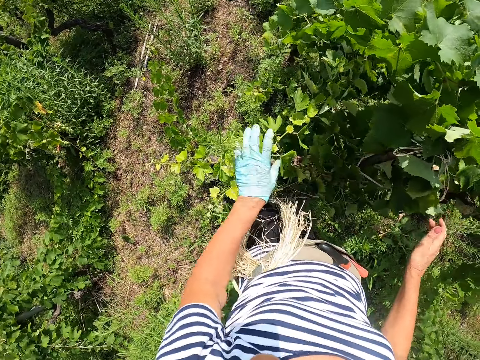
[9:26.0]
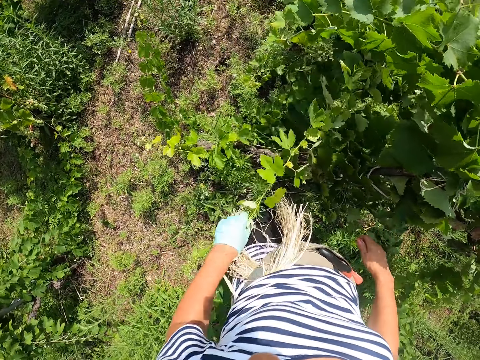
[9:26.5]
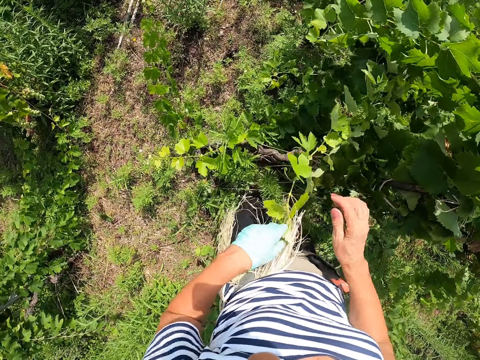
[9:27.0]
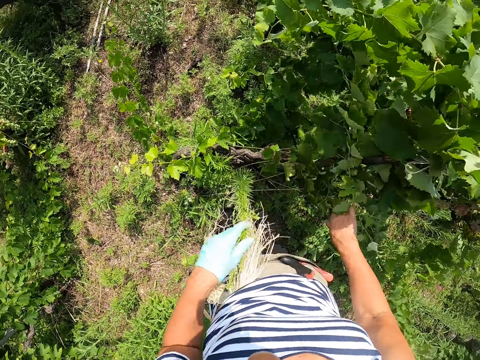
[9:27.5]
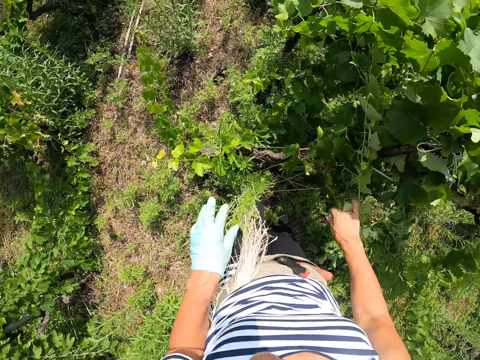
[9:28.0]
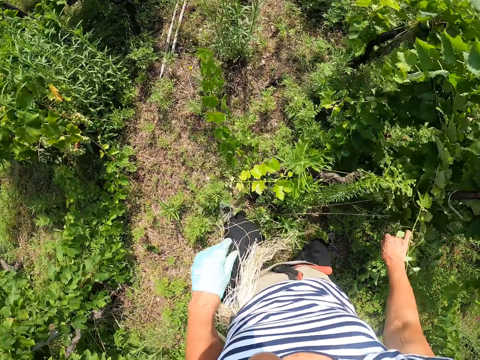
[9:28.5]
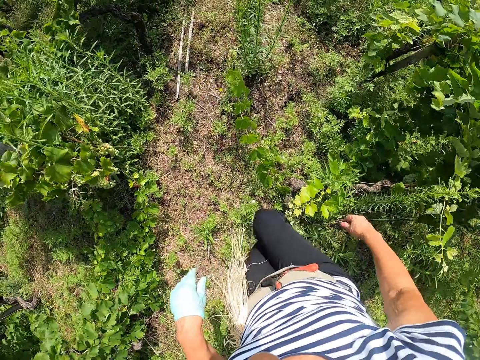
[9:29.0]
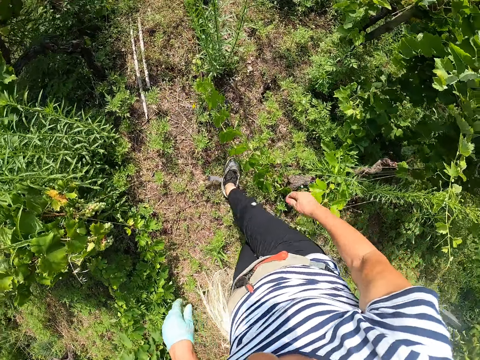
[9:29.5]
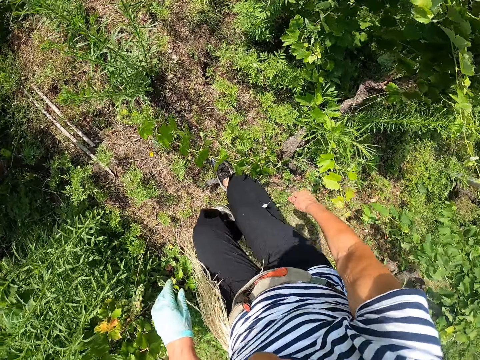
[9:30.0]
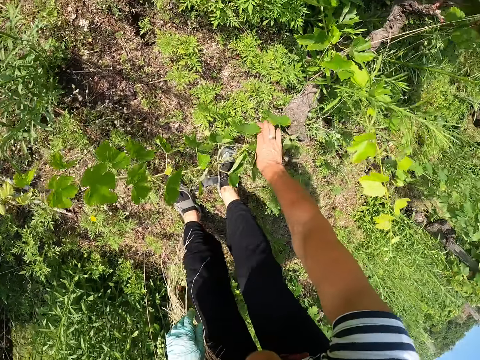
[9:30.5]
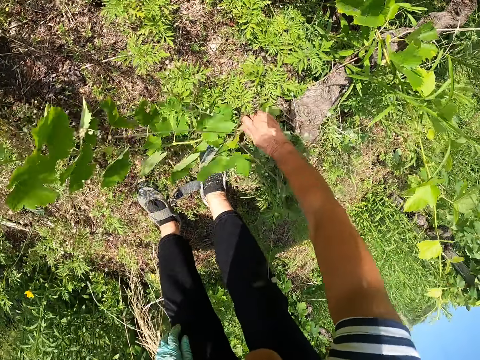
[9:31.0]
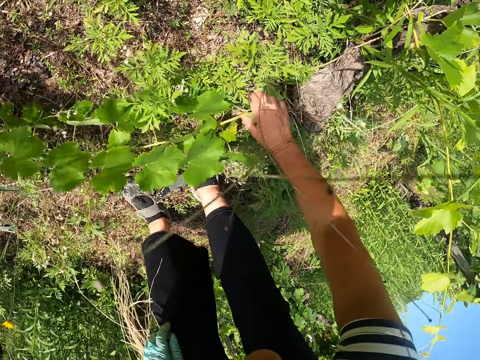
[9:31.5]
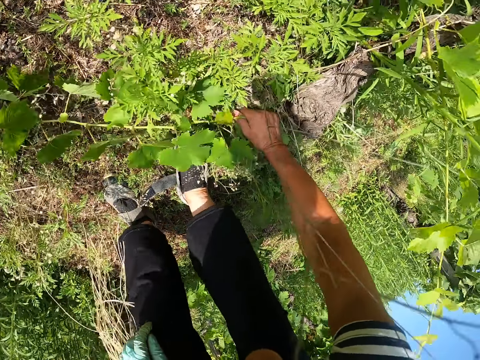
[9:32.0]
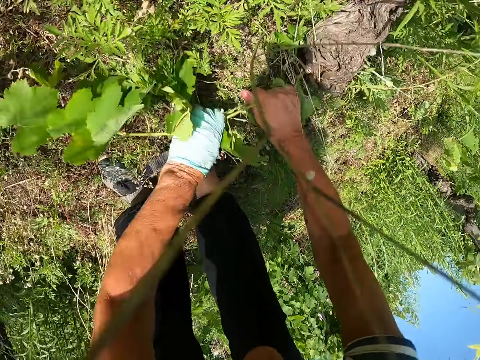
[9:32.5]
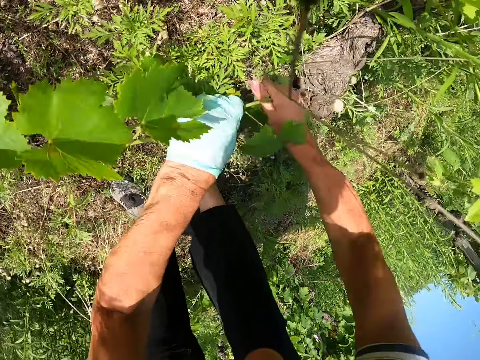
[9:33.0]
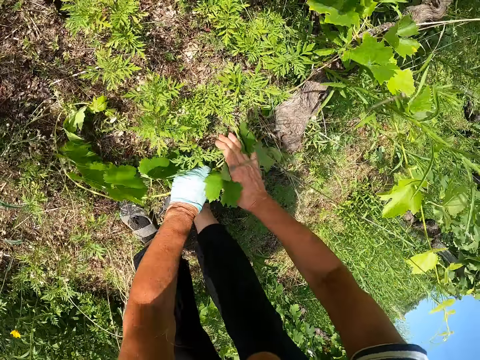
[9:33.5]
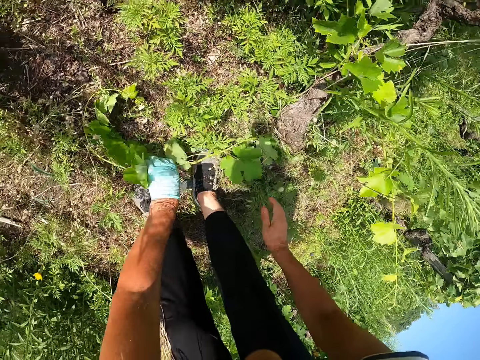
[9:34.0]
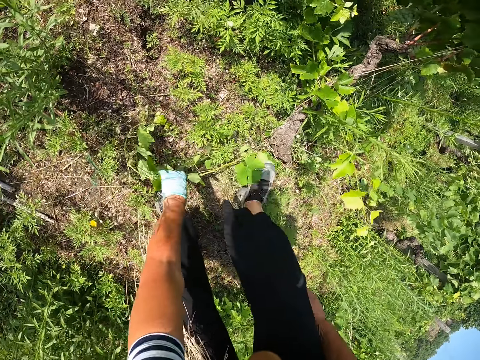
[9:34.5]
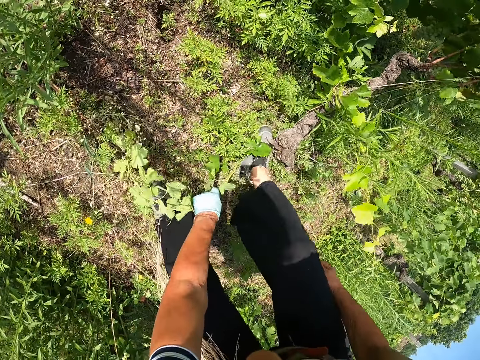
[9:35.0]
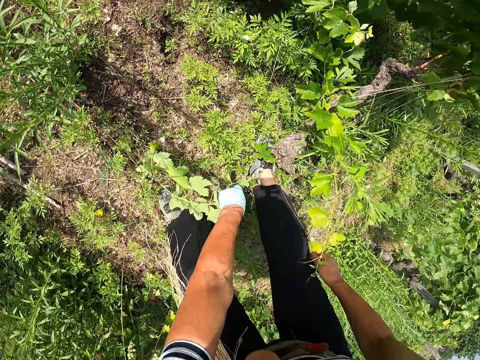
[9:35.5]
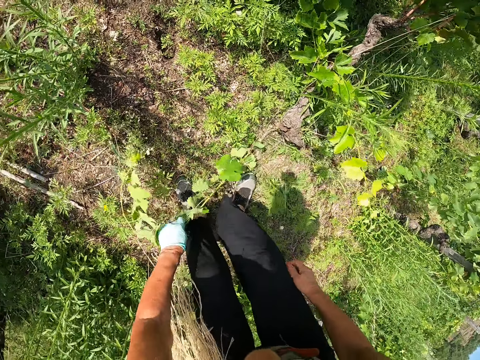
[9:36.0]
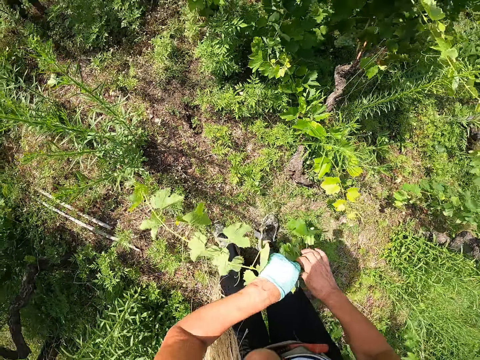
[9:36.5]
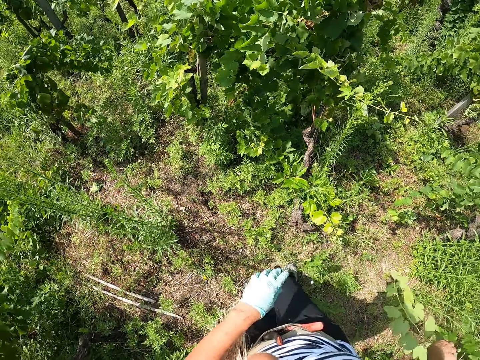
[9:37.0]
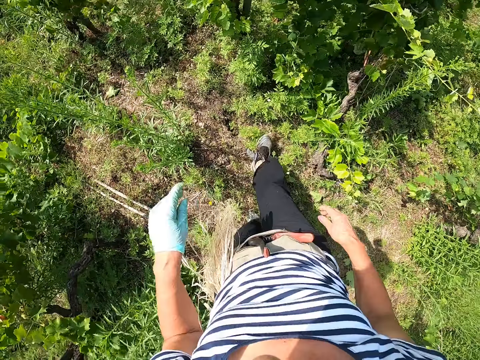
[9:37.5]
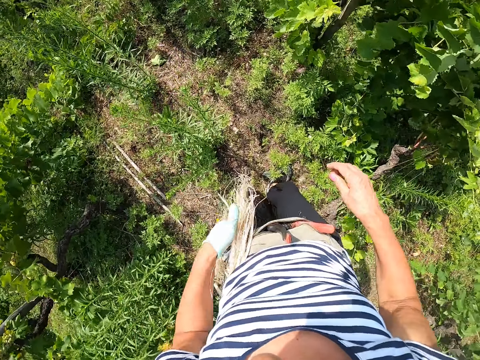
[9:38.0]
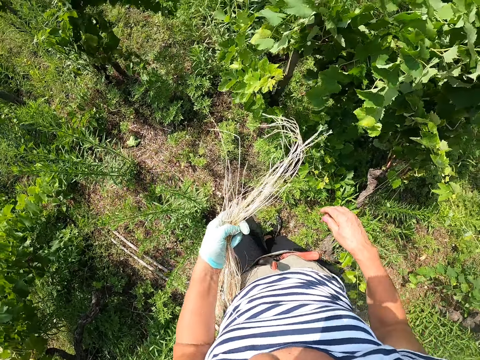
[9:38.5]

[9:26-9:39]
The camera wearer moves the branches. They walk around the farm. They cut the branch. They pull a plant. They throw away the vine. They walk around the farm.

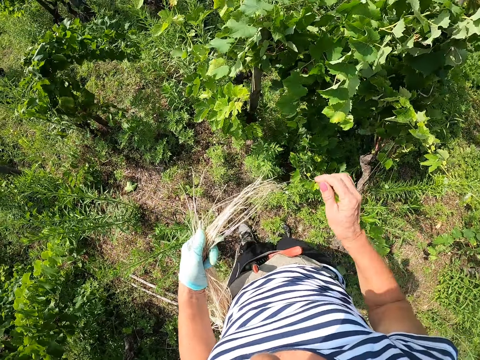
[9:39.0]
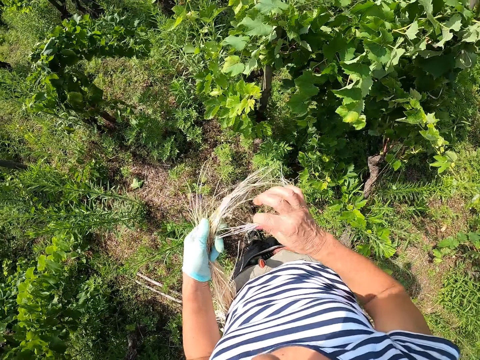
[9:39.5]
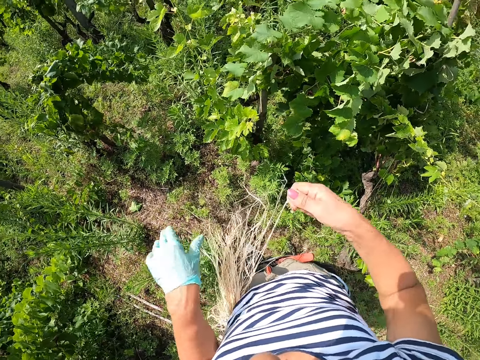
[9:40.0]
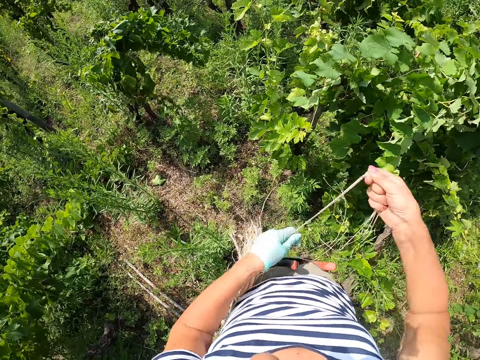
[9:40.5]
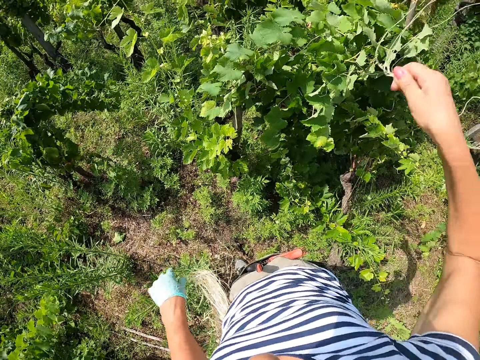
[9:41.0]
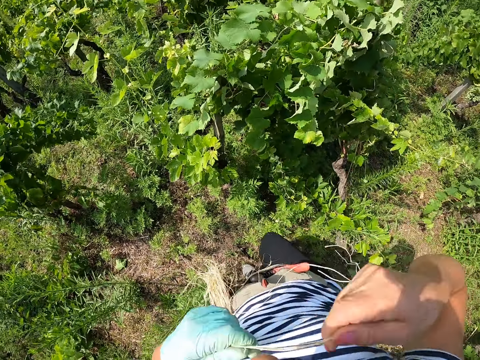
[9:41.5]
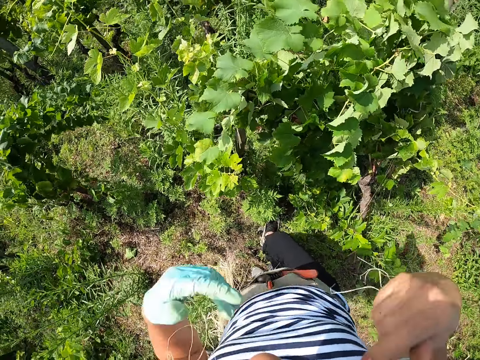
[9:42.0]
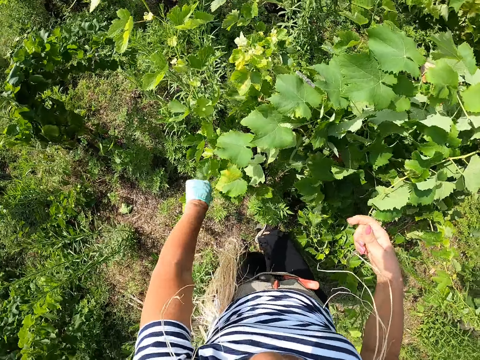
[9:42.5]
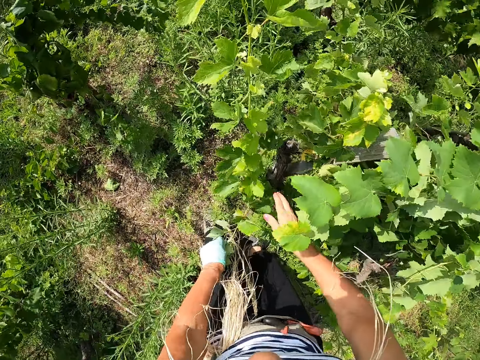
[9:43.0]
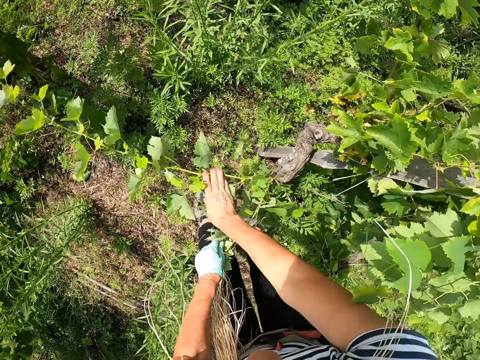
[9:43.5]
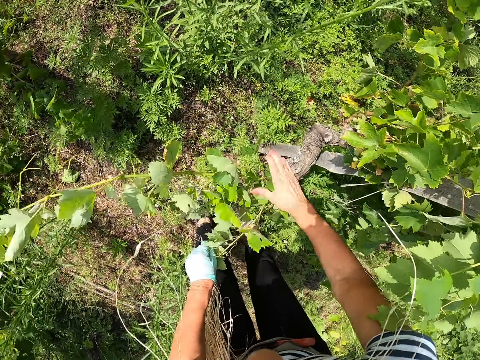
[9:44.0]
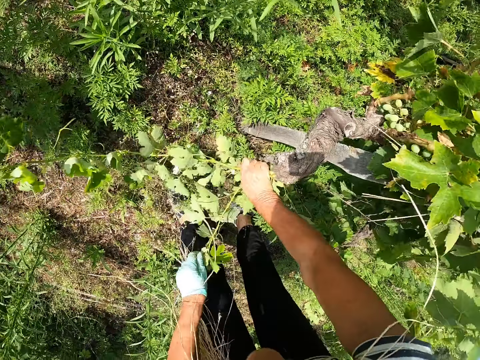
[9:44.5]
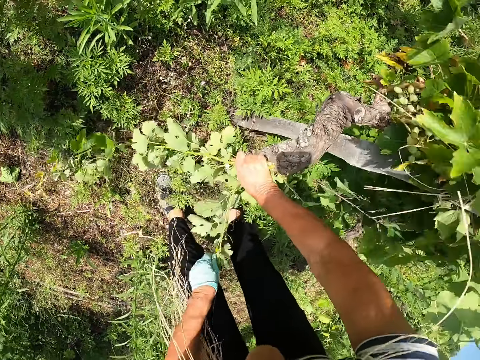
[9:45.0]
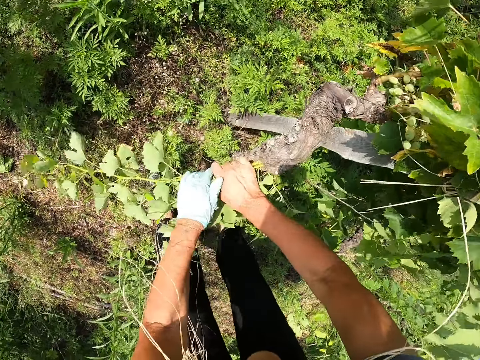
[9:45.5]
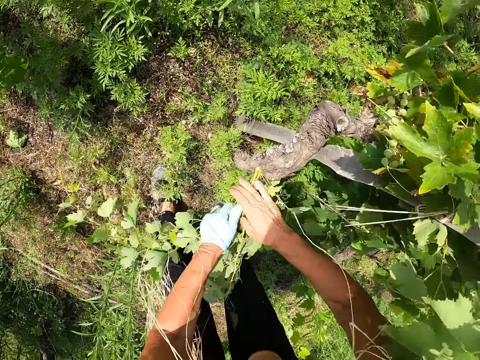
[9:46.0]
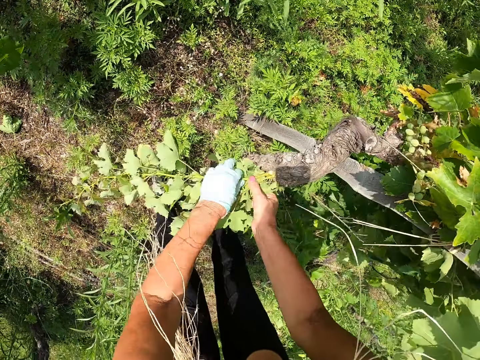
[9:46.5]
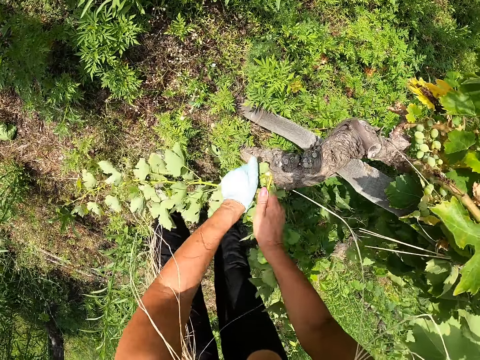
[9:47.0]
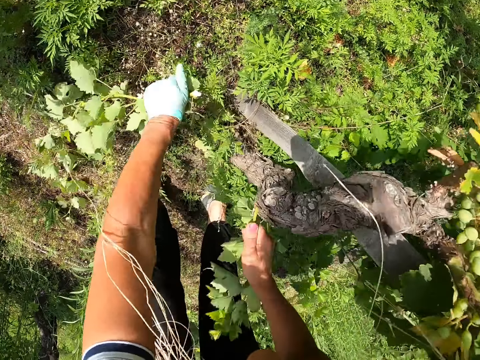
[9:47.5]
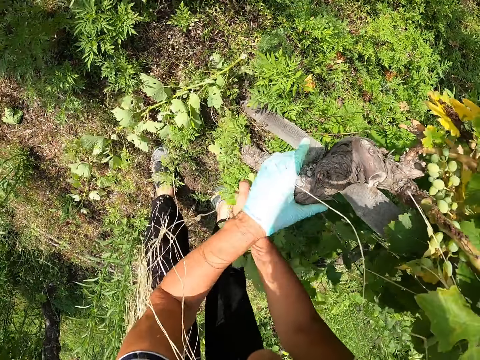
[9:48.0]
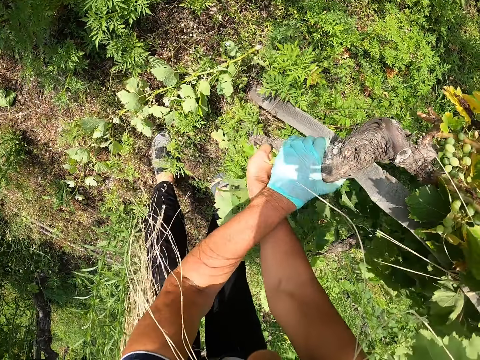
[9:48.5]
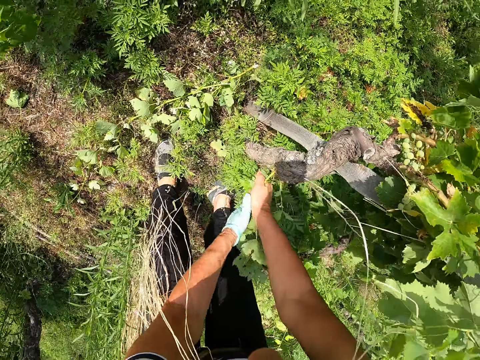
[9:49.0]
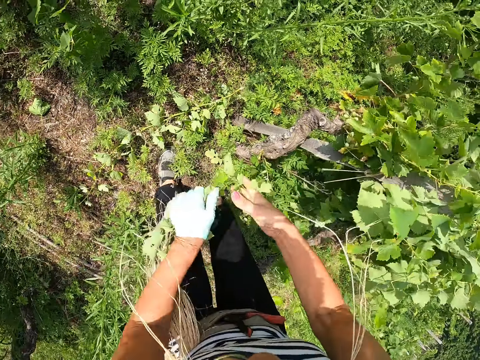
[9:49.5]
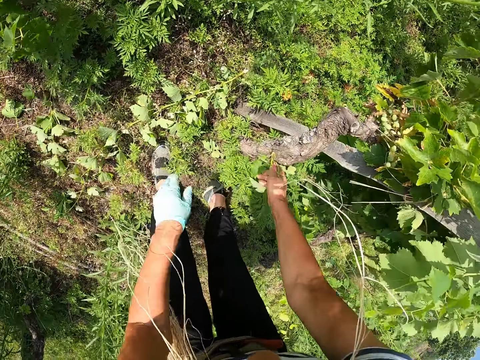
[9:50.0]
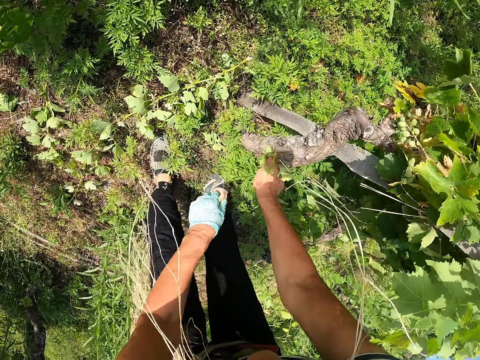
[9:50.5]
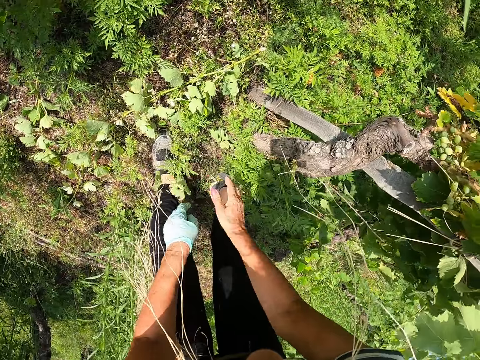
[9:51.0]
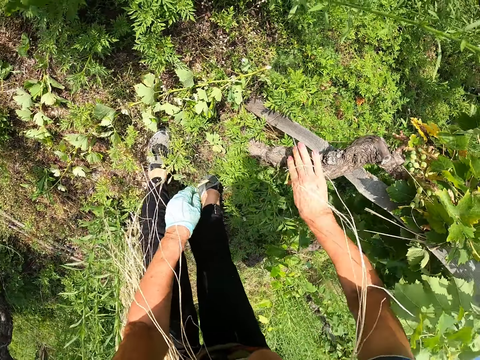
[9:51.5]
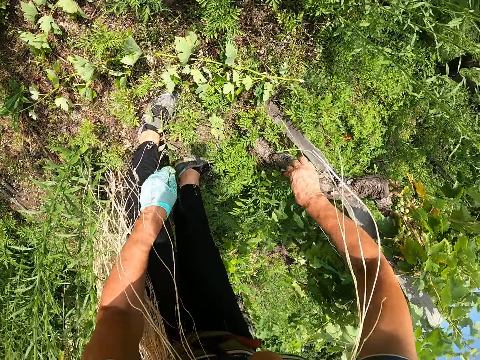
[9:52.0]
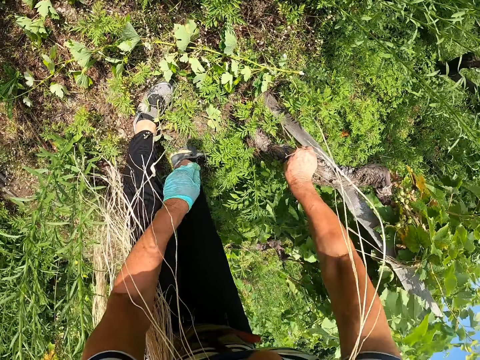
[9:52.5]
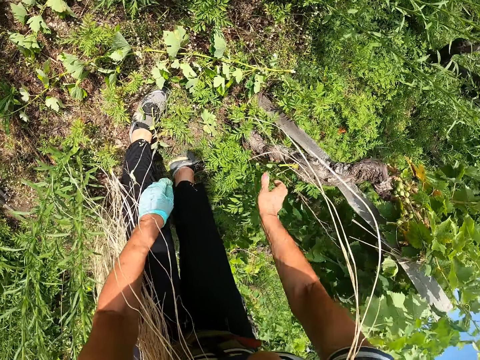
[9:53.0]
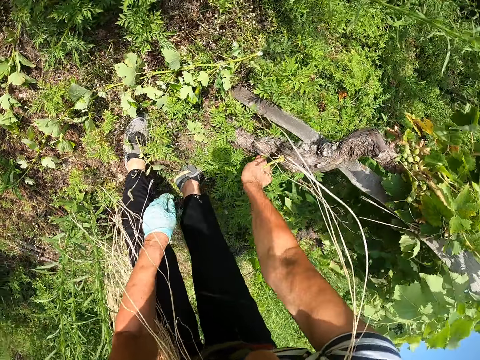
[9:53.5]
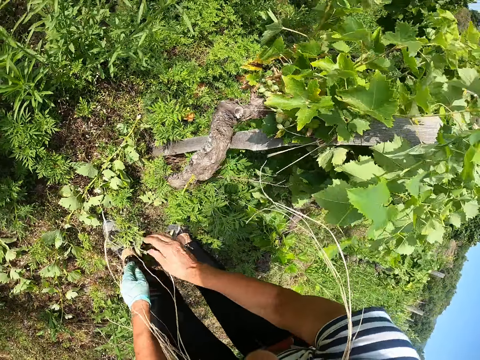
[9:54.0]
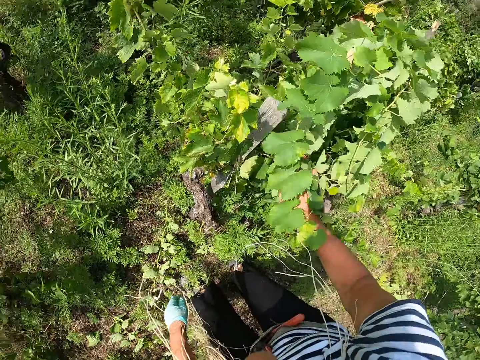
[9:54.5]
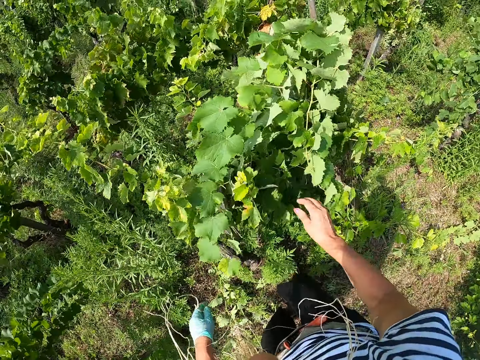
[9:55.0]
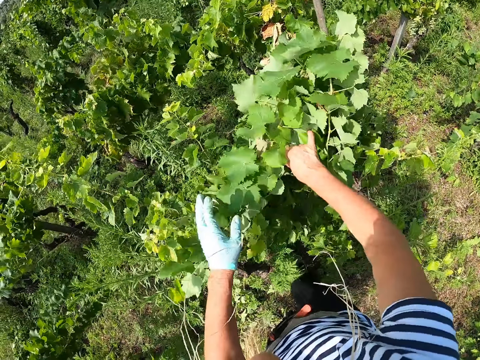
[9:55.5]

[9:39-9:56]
The camera wearer holds the strings. She pulls out a rope from a bunch of ropes on her hip. She bites the strings. She breaks the branch. She pulls out a plant from a tree. She drops the branch. She pulls out the plant from the tree. She breaks the branch. She drops the branch. She breaks the branch. She pulls out the plant from the tree. She drops the branch. She breaks the branch. She drops the branch.
